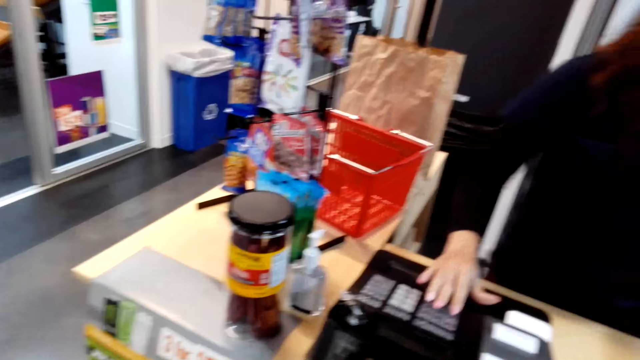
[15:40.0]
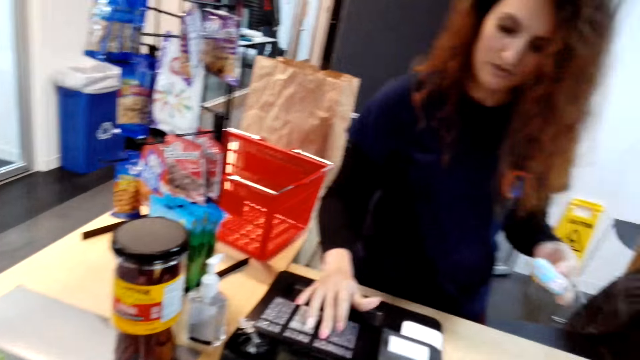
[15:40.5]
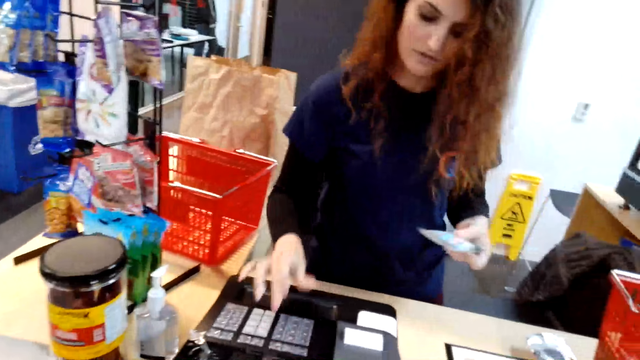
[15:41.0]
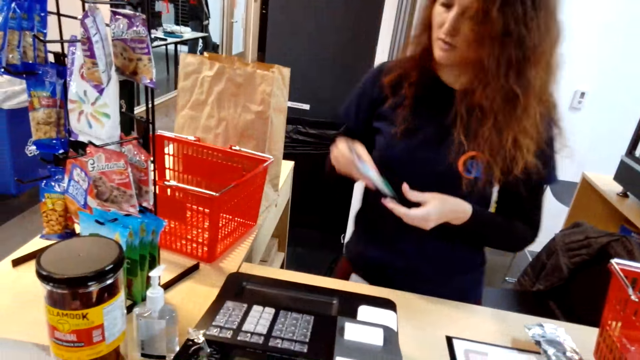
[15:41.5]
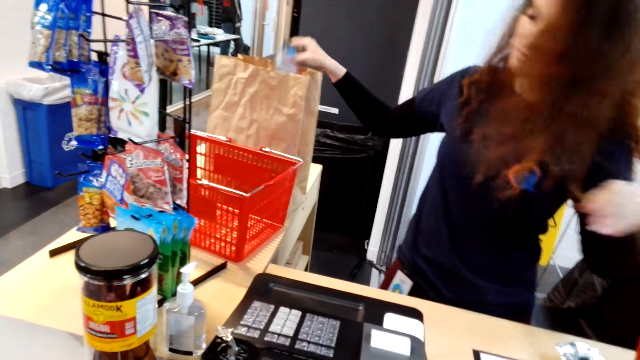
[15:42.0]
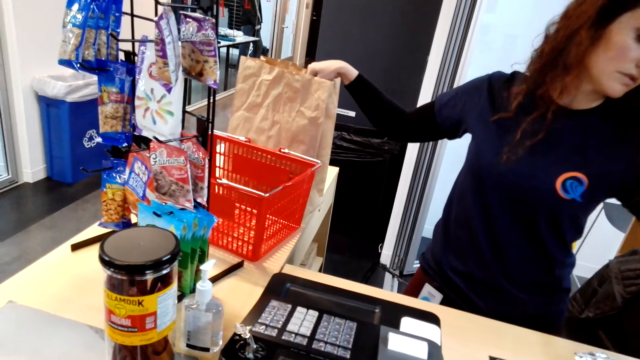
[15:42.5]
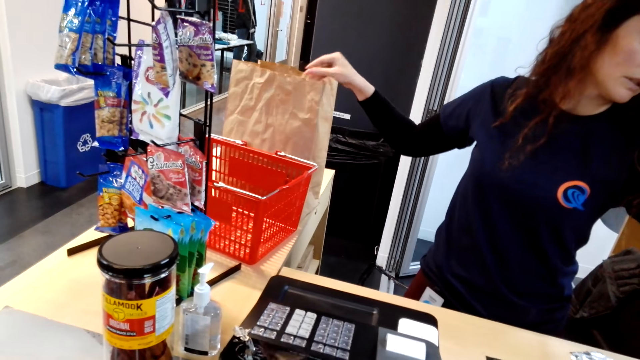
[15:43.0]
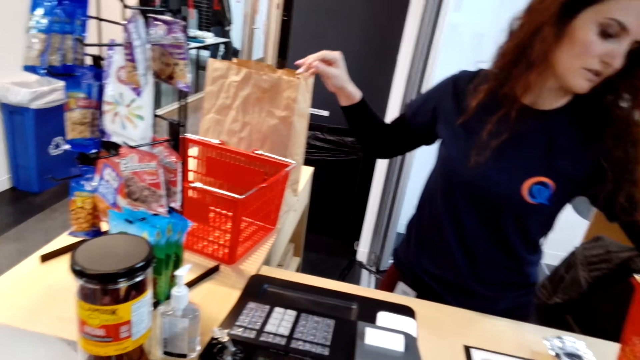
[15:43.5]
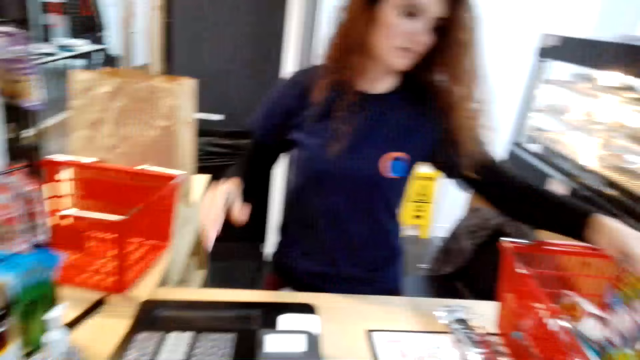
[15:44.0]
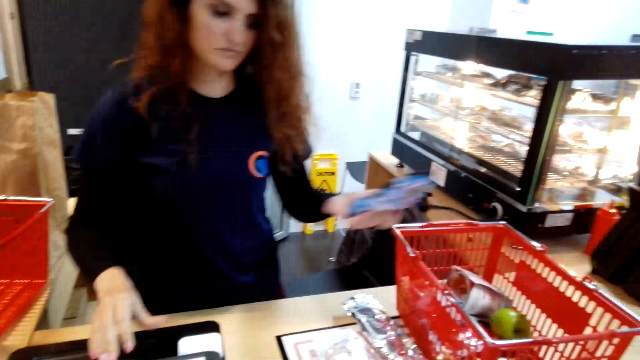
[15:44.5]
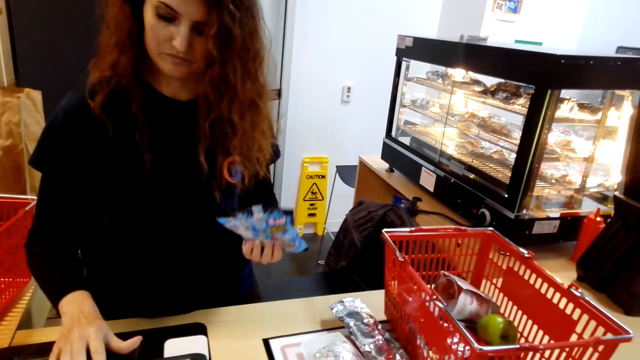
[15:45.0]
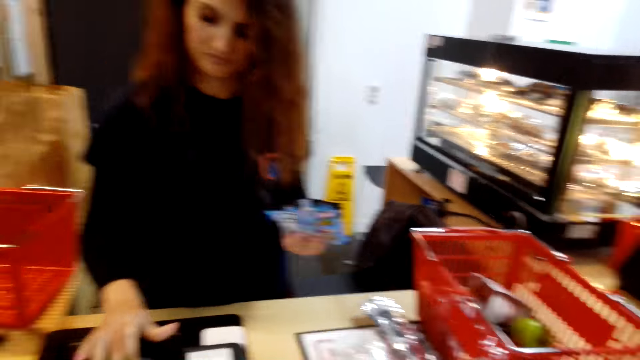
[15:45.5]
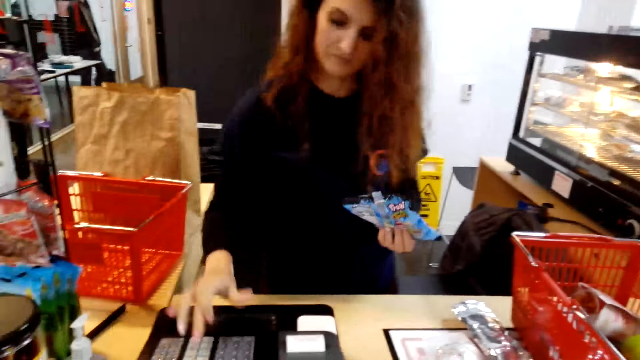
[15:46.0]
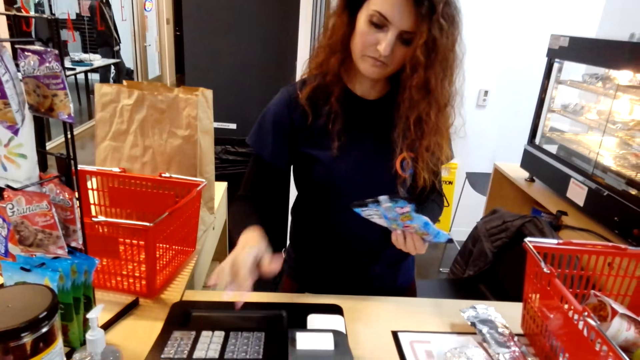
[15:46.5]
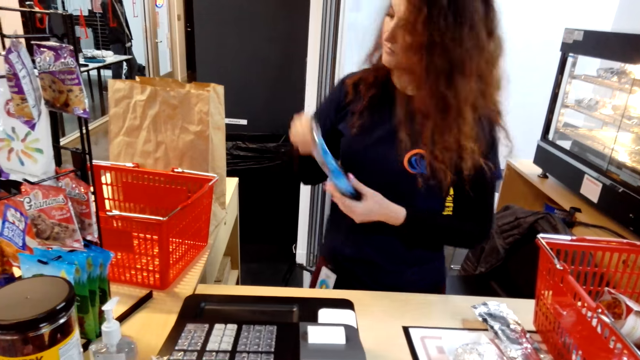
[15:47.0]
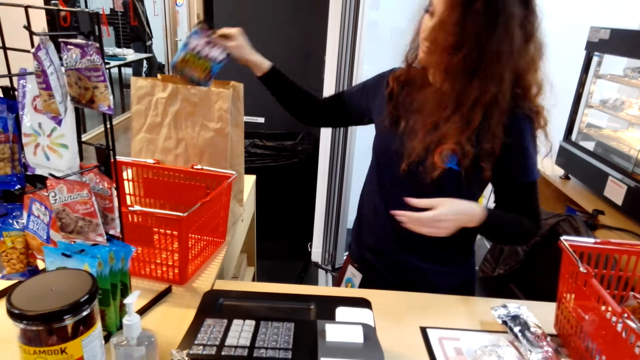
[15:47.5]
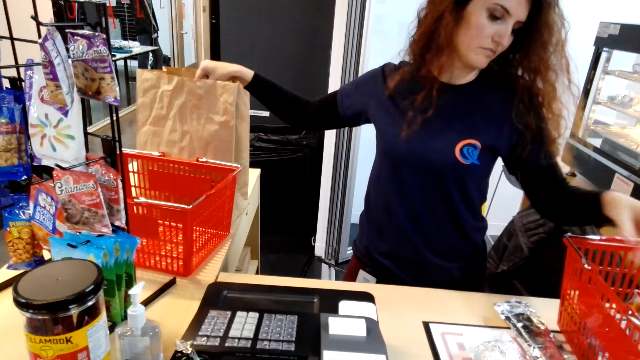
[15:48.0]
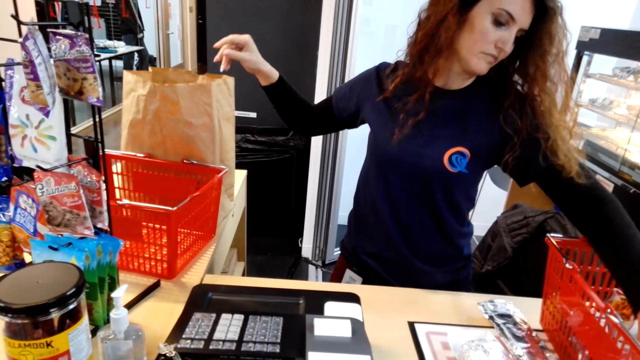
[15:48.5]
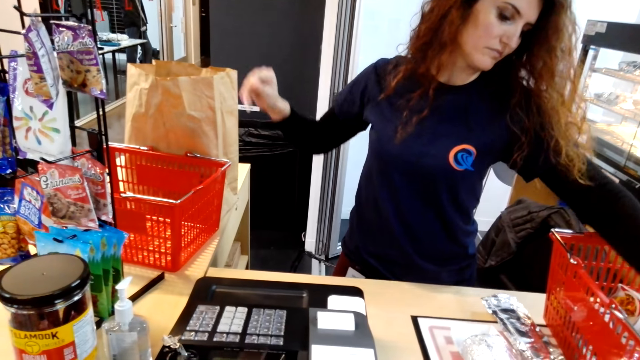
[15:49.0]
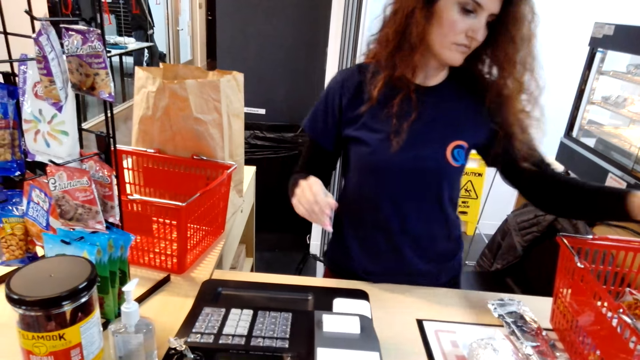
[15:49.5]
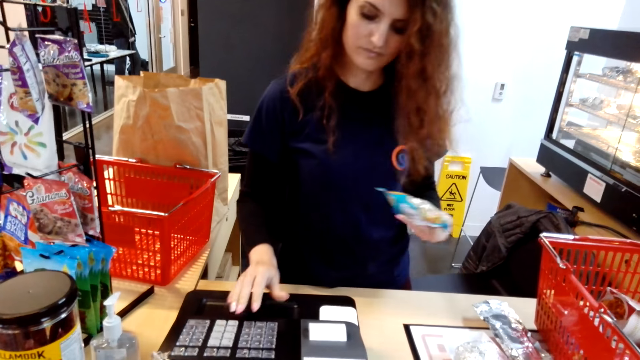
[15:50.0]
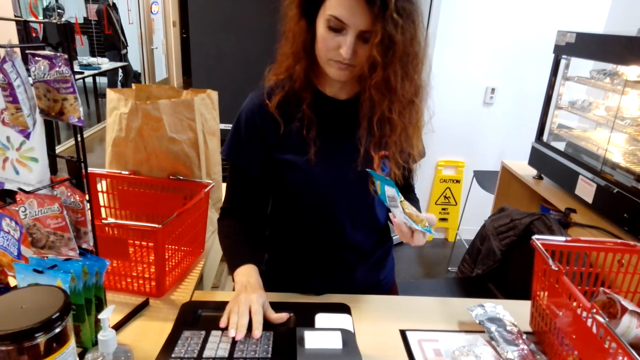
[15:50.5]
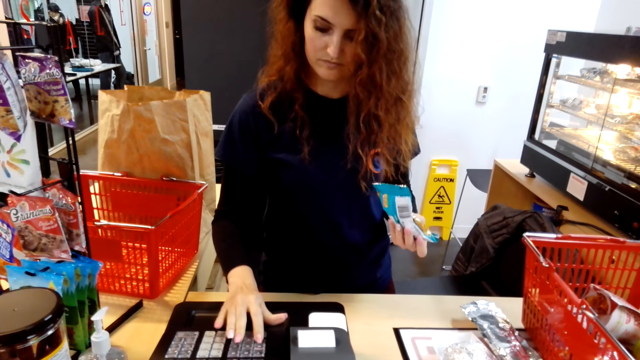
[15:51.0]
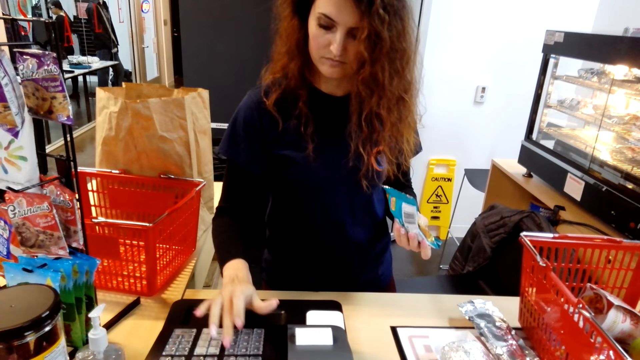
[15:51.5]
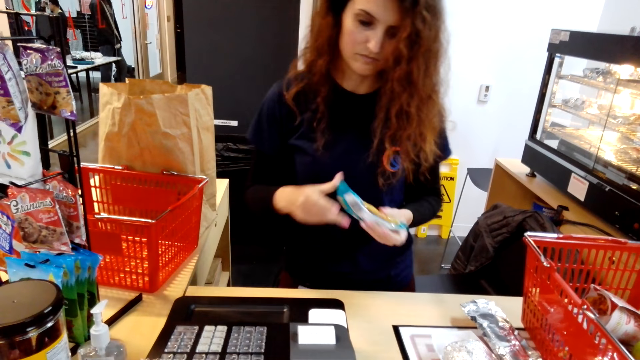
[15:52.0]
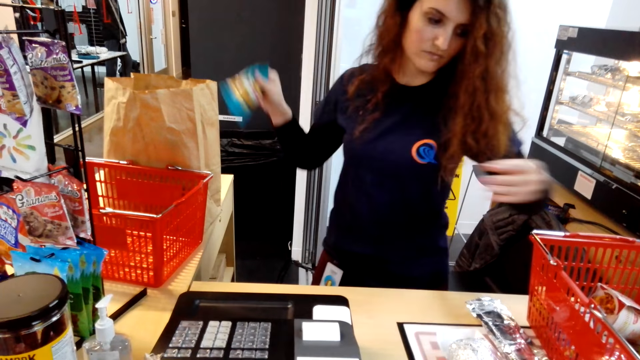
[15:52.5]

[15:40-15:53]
The cashier uses the calculator, puts something in the shopping bag, picks something, uses the calculator, puts something in the shopping bag, picks something and uses the calculator.

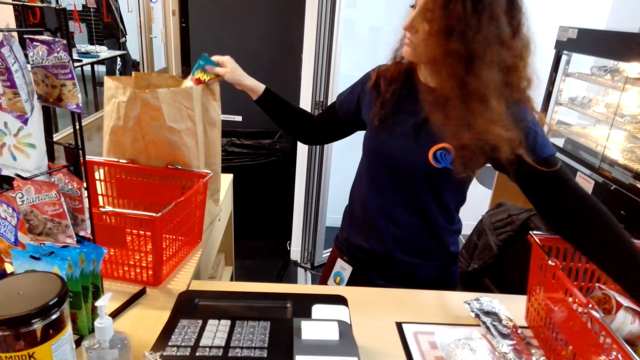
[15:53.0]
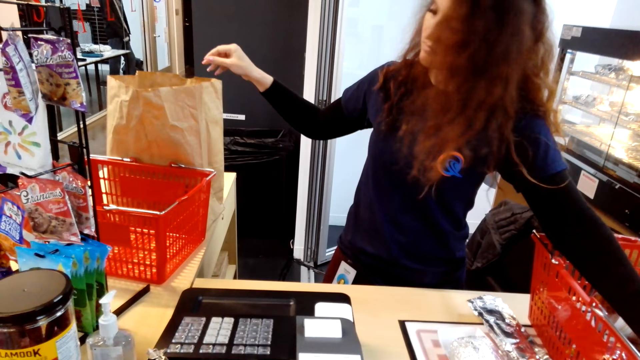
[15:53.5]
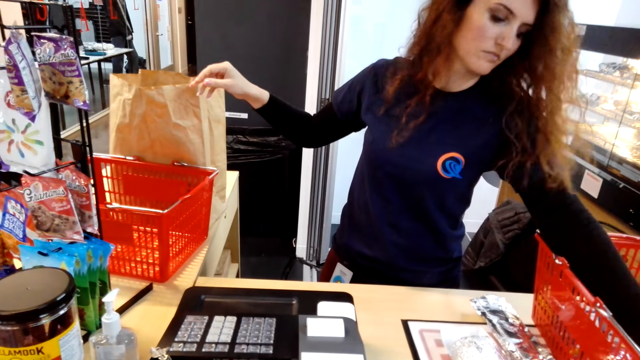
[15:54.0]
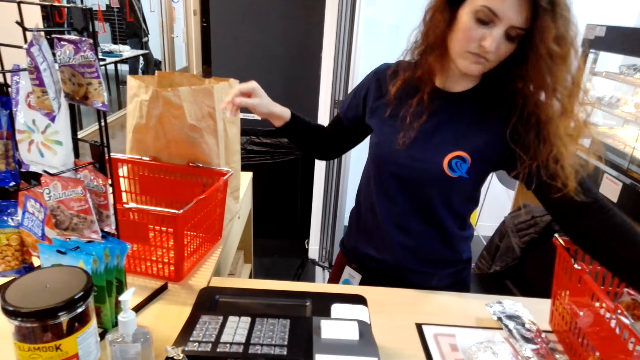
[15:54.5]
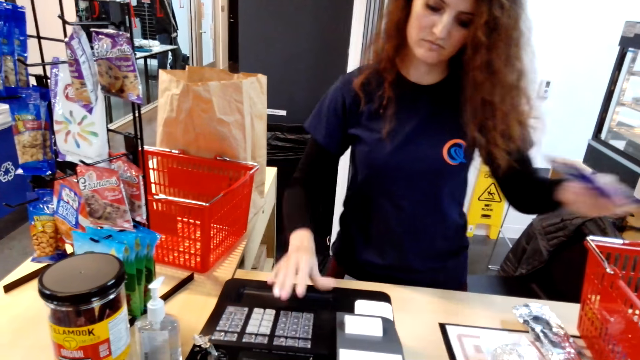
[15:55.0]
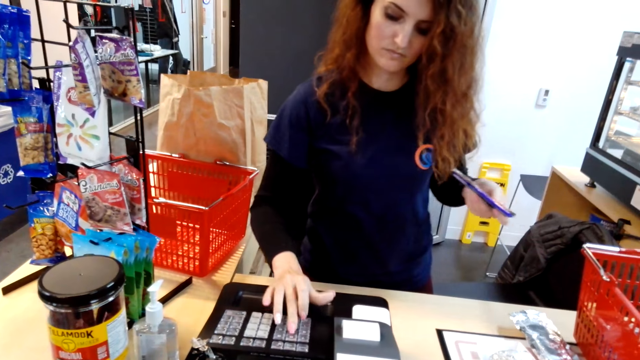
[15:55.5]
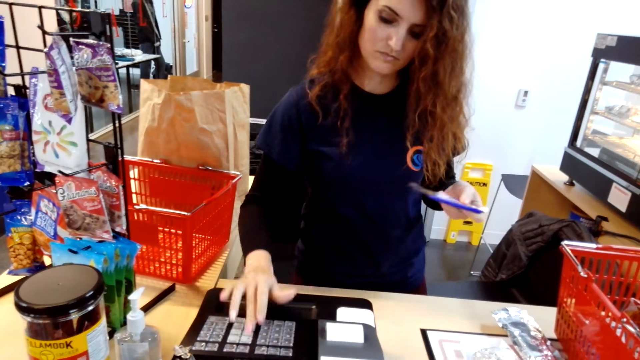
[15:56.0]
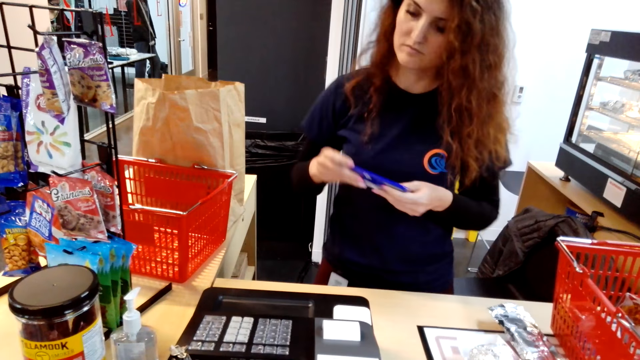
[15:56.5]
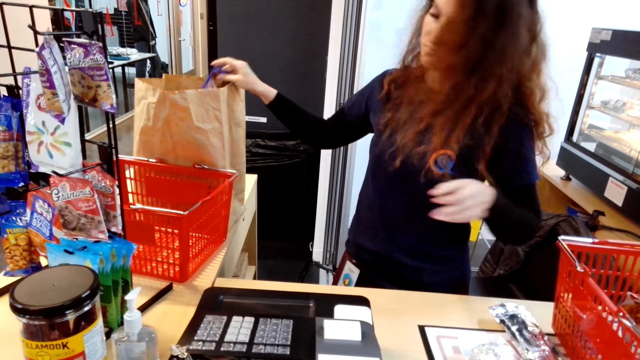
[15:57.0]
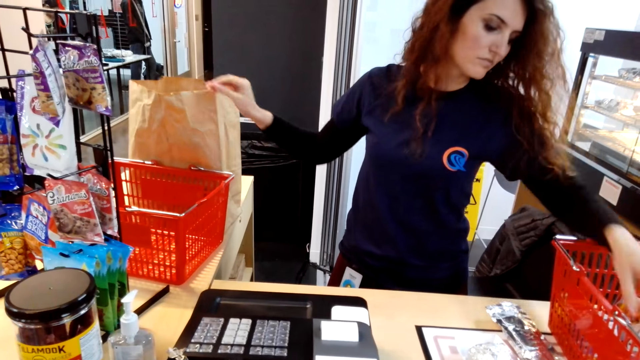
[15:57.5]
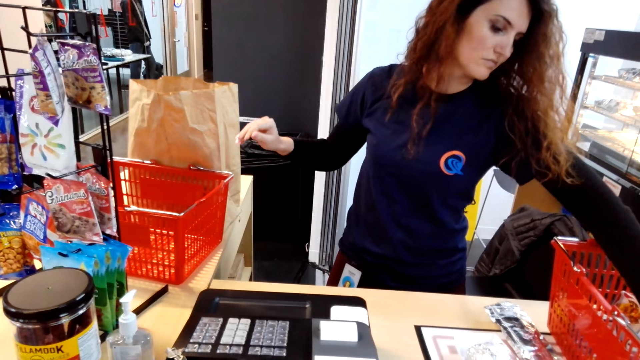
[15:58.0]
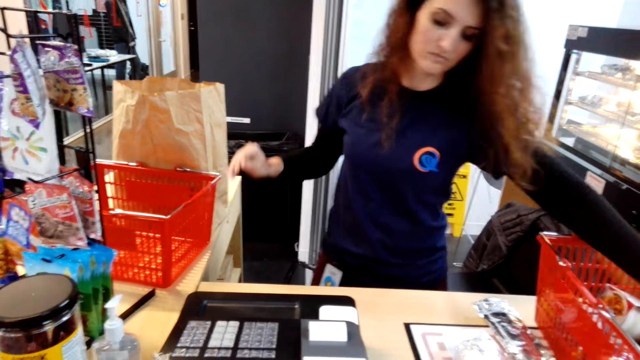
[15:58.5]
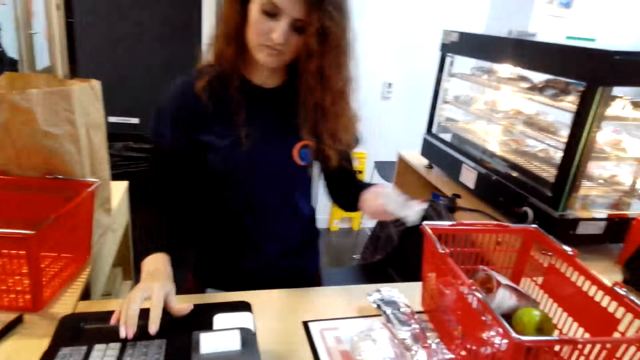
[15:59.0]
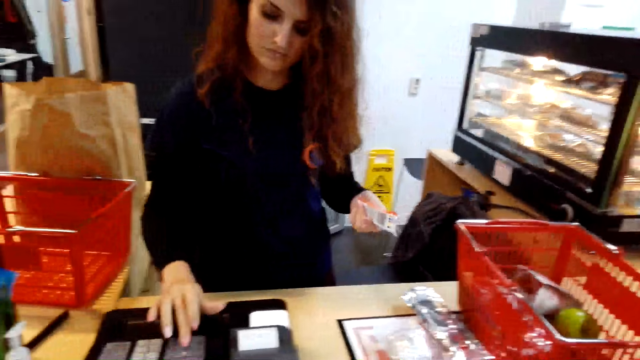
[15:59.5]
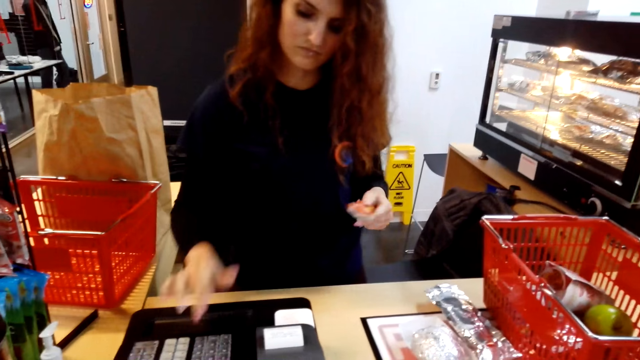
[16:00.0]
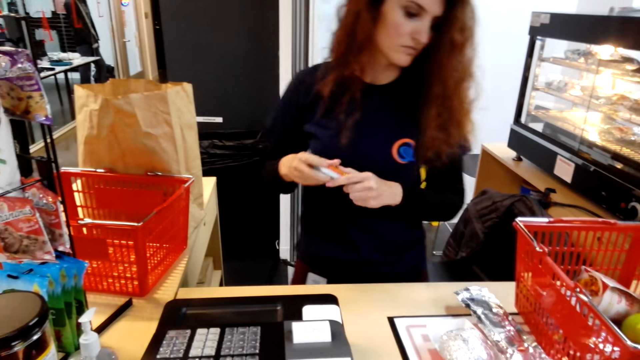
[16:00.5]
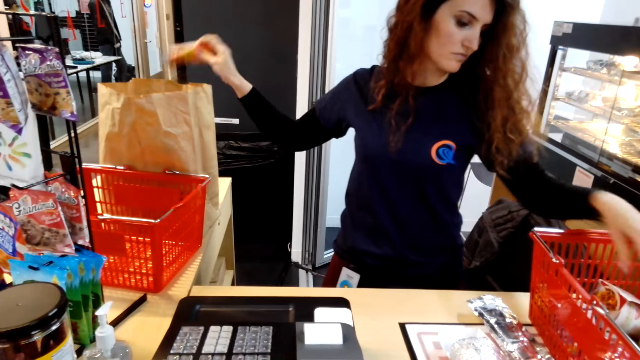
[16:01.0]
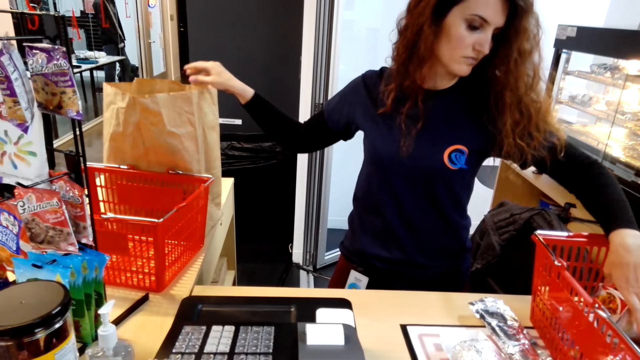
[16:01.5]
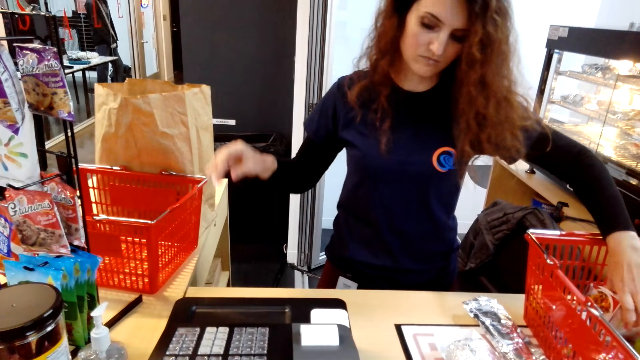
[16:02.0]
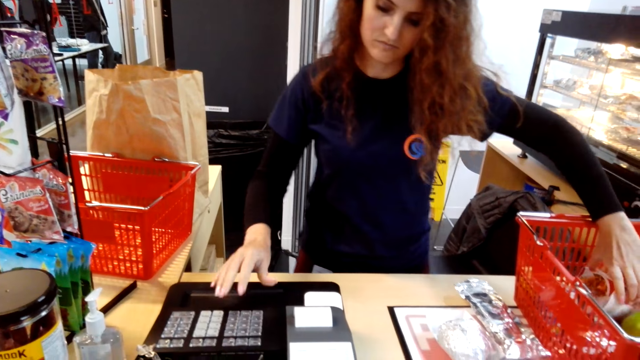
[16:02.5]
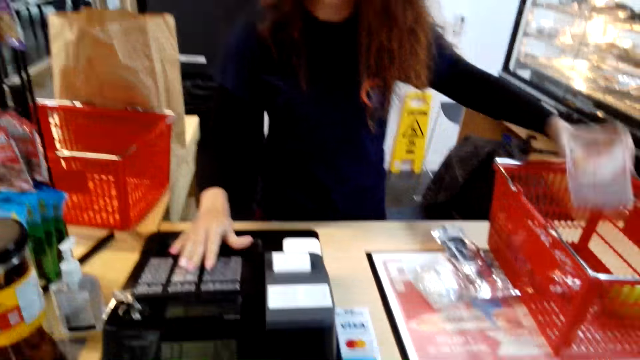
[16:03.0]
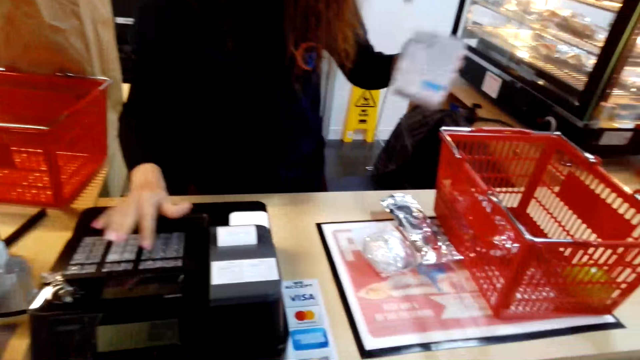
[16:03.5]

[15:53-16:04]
The cashier puts something in the shopping bag, picks something, uses the calculator, puts something in the shopping bag, picks something, uses the calculator, passes something to the right hand, puts something in the shopping bag, picks something and uses the calculator.
